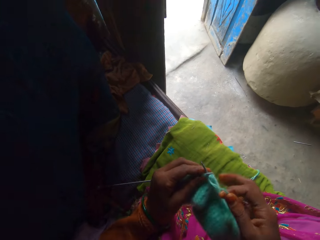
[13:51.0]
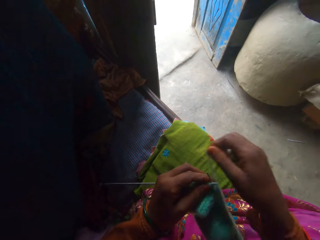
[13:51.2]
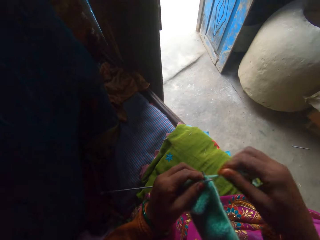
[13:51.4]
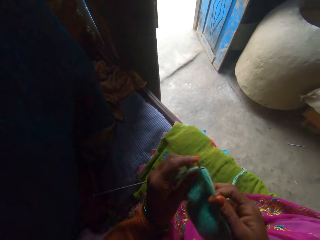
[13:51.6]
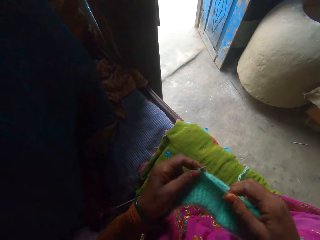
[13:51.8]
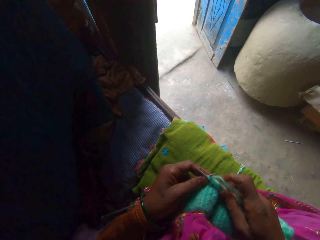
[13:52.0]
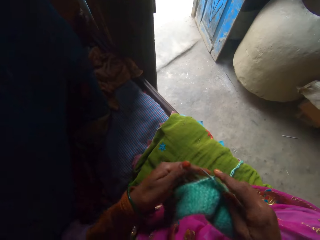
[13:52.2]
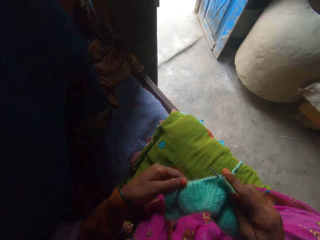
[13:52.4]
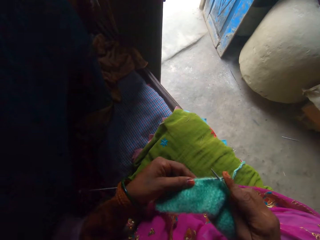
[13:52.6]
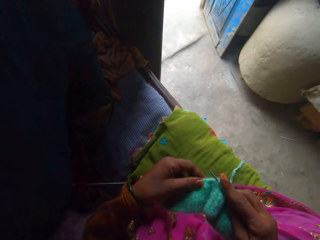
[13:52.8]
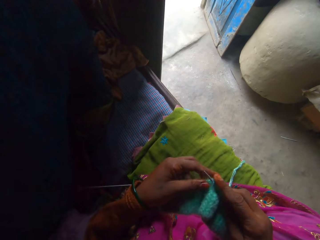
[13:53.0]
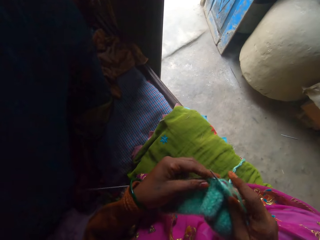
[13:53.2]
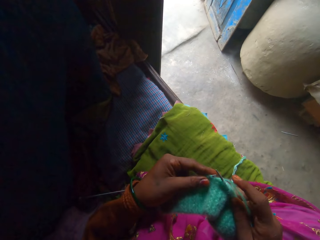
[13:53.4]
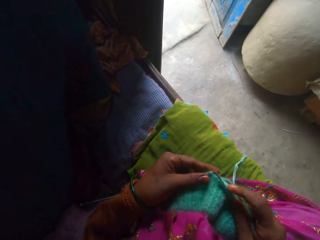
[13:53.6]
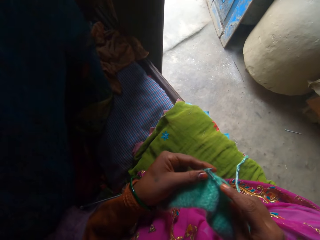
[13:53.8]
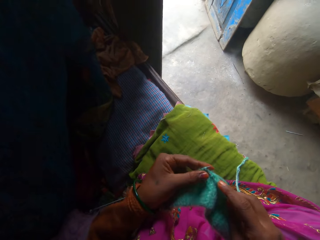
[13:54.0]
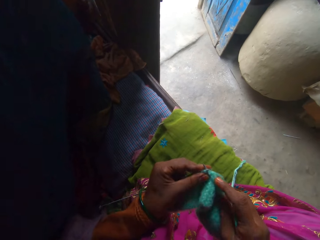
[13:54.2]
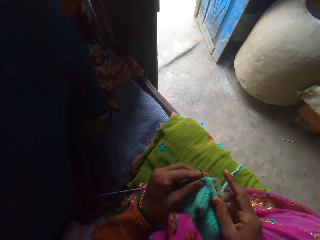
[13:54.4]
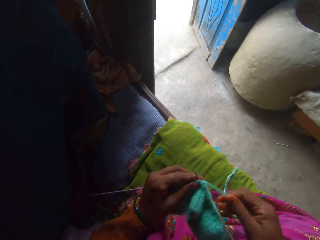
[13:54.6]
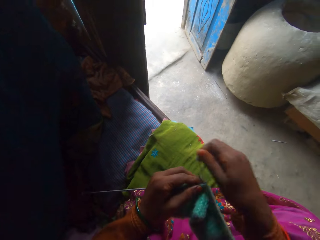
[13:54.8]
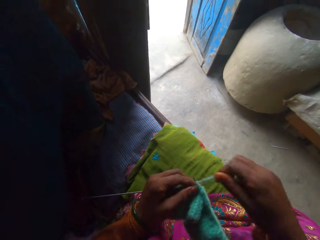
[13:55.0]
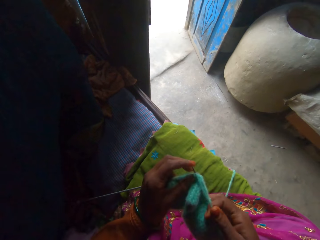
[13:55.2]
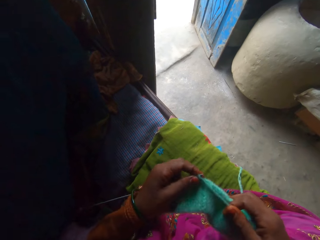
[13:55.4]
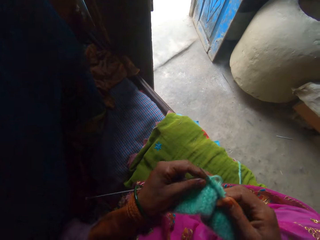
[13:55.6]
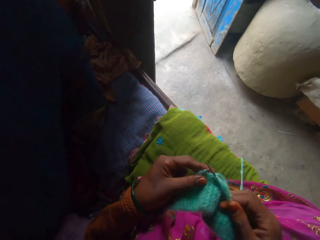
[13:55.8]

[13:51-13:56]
The camera wearer crochets with a crochet hook and a thread.

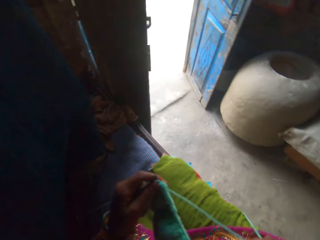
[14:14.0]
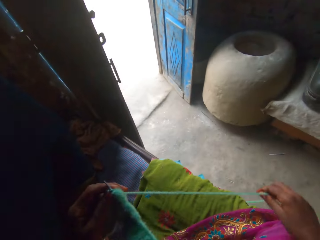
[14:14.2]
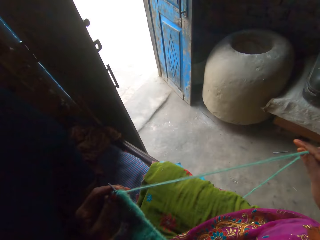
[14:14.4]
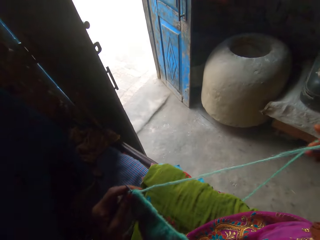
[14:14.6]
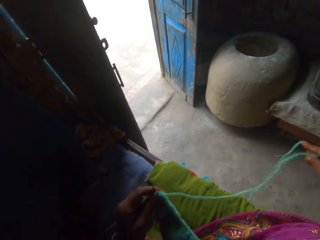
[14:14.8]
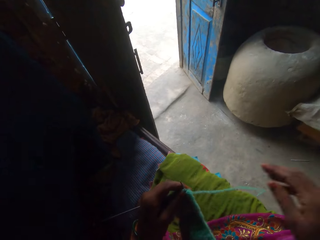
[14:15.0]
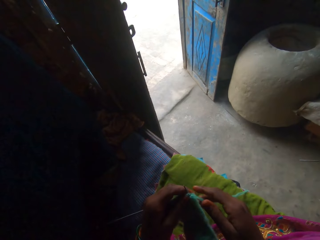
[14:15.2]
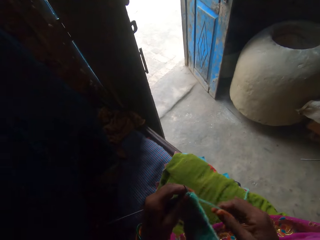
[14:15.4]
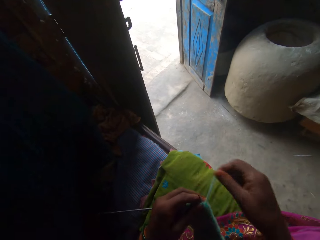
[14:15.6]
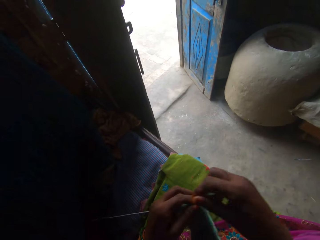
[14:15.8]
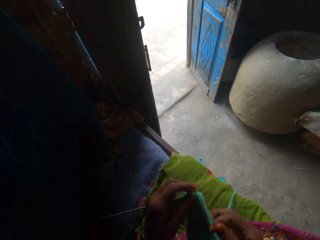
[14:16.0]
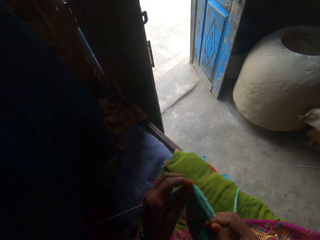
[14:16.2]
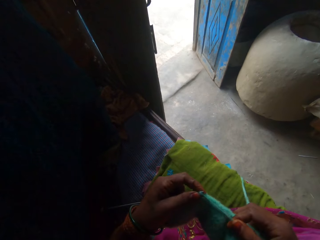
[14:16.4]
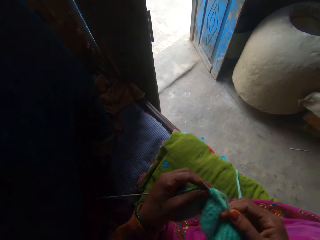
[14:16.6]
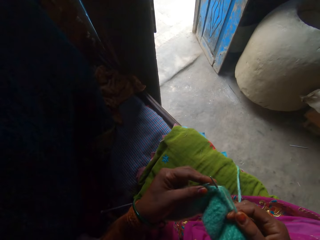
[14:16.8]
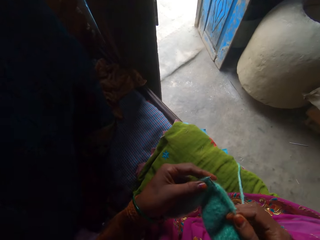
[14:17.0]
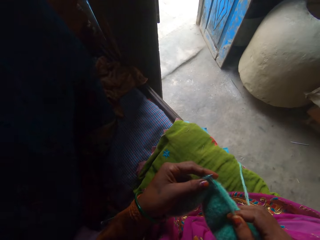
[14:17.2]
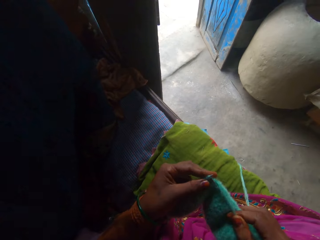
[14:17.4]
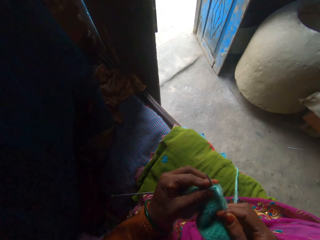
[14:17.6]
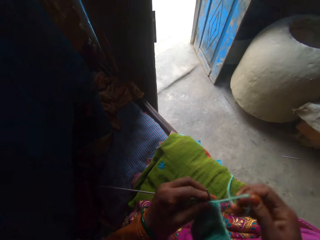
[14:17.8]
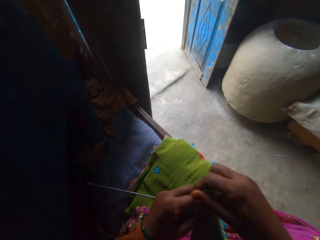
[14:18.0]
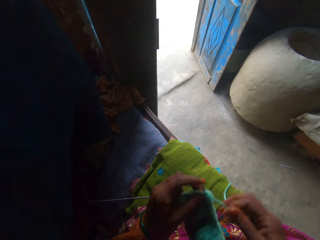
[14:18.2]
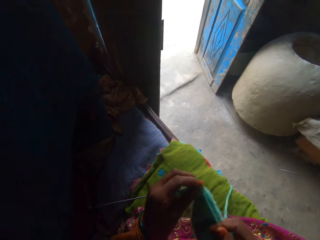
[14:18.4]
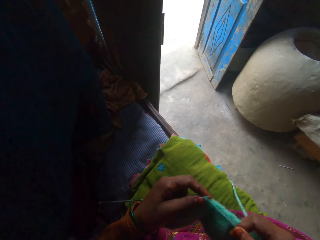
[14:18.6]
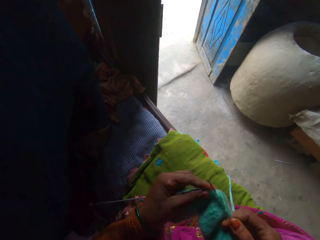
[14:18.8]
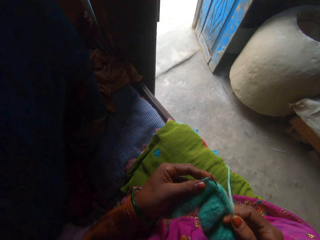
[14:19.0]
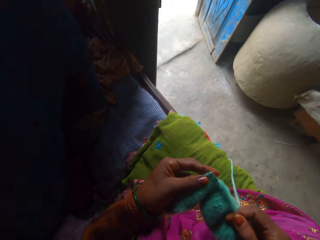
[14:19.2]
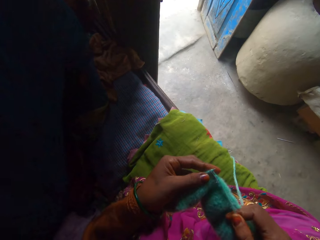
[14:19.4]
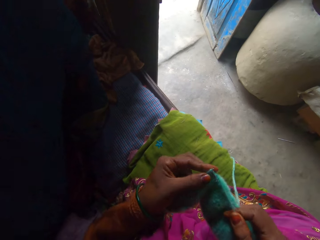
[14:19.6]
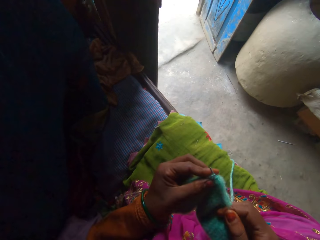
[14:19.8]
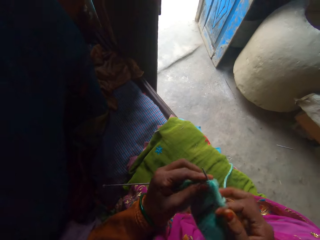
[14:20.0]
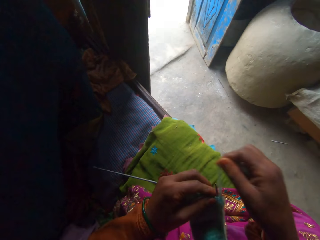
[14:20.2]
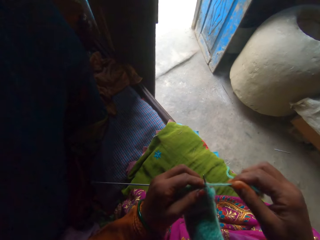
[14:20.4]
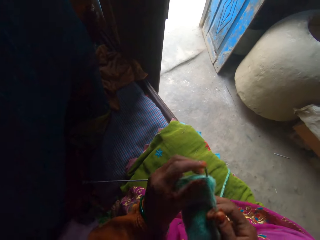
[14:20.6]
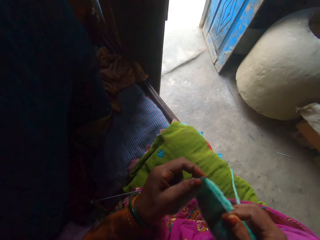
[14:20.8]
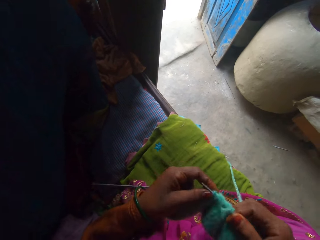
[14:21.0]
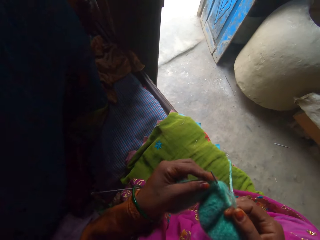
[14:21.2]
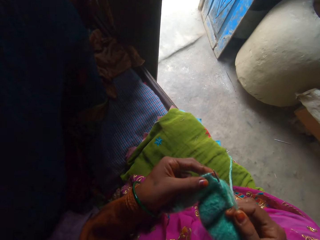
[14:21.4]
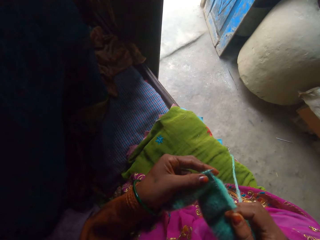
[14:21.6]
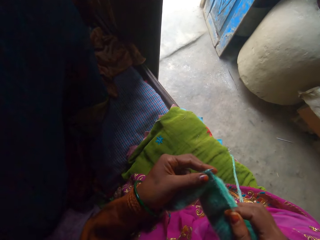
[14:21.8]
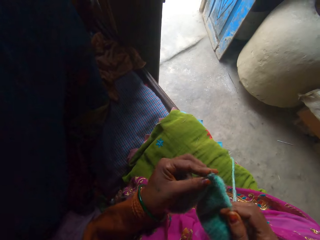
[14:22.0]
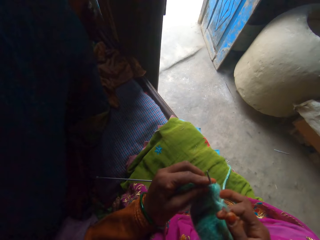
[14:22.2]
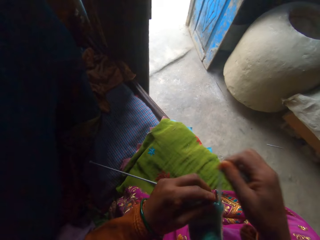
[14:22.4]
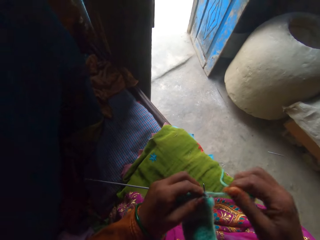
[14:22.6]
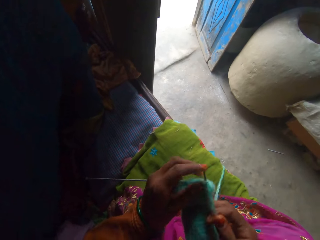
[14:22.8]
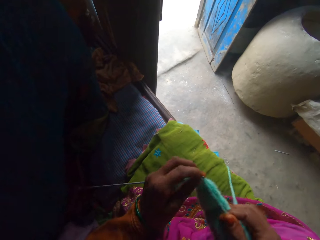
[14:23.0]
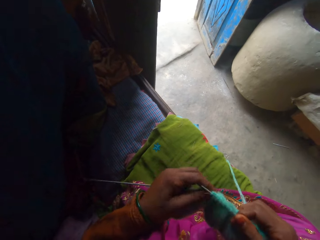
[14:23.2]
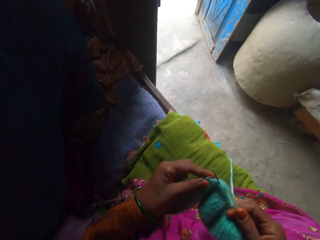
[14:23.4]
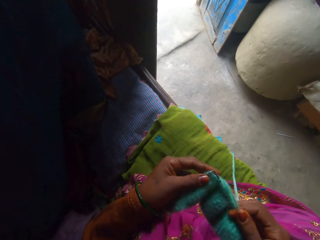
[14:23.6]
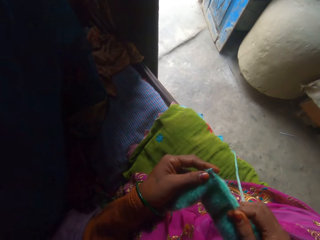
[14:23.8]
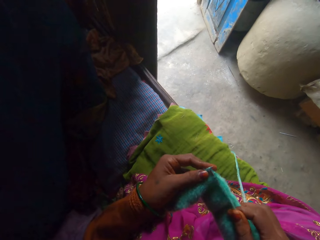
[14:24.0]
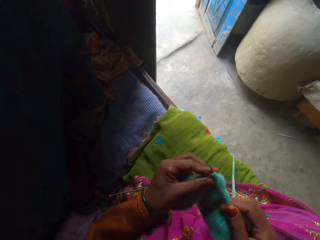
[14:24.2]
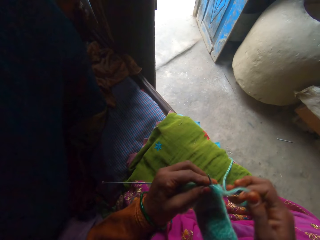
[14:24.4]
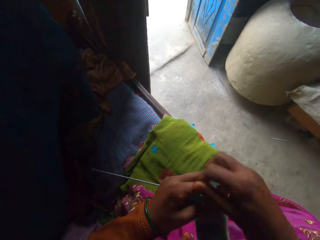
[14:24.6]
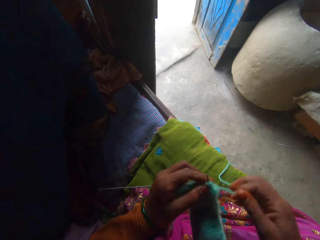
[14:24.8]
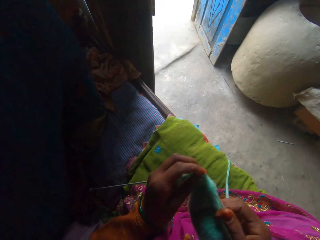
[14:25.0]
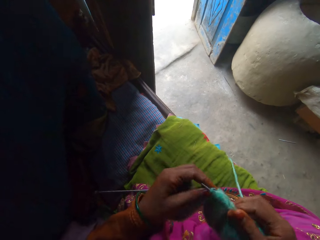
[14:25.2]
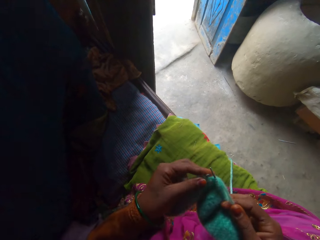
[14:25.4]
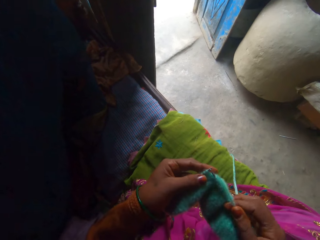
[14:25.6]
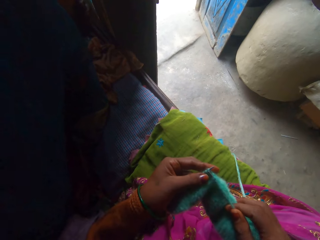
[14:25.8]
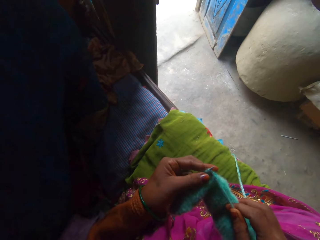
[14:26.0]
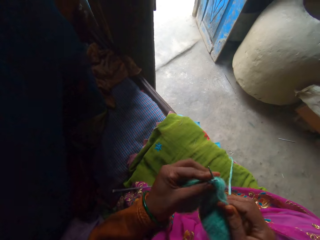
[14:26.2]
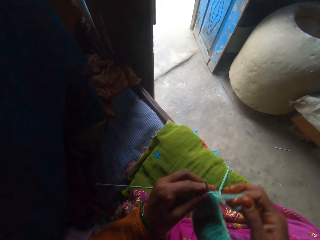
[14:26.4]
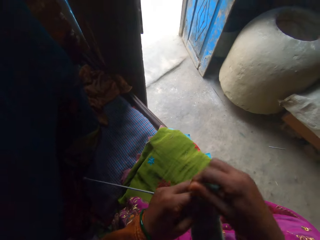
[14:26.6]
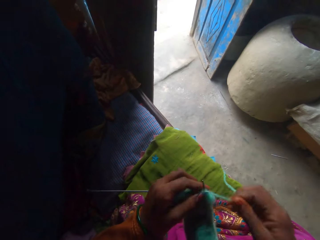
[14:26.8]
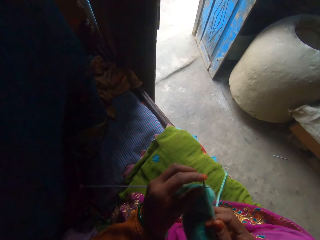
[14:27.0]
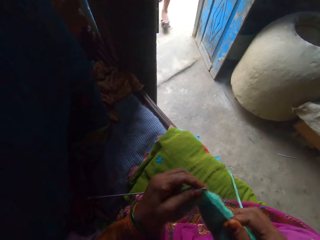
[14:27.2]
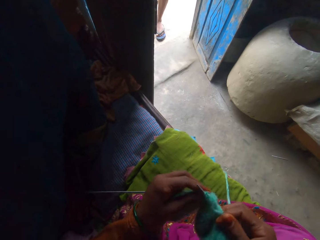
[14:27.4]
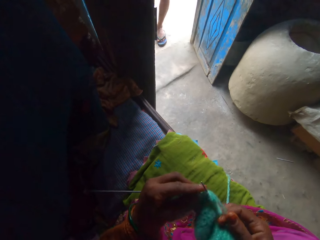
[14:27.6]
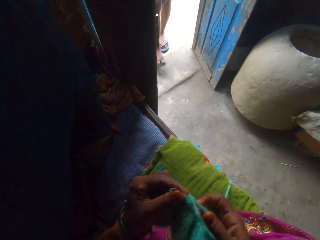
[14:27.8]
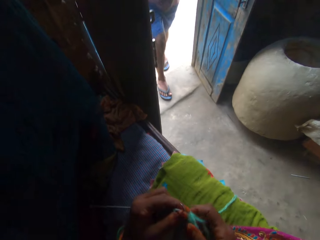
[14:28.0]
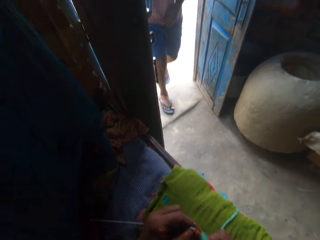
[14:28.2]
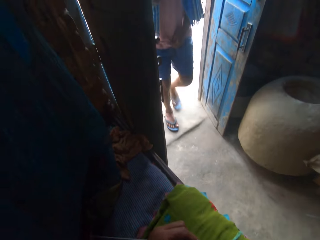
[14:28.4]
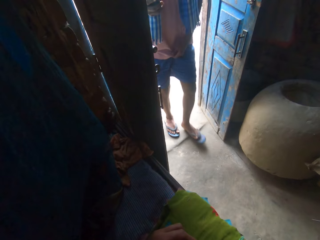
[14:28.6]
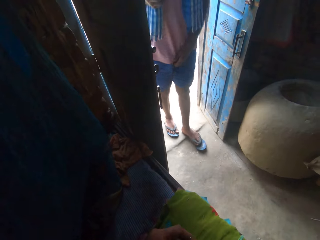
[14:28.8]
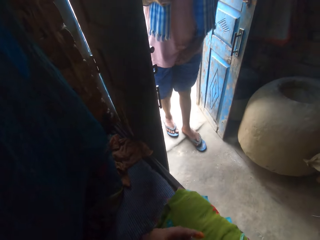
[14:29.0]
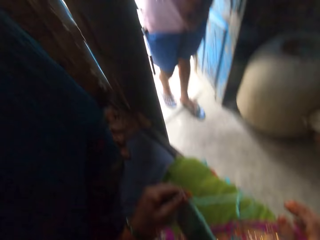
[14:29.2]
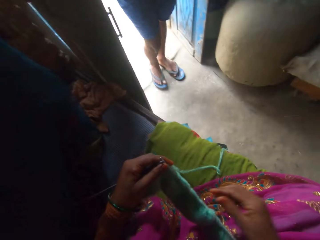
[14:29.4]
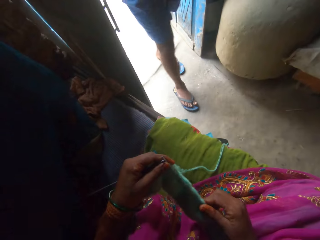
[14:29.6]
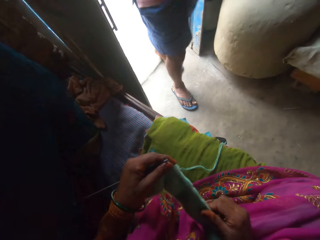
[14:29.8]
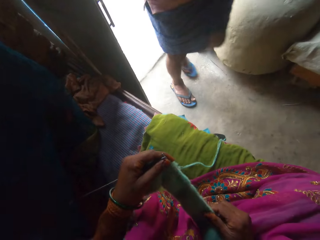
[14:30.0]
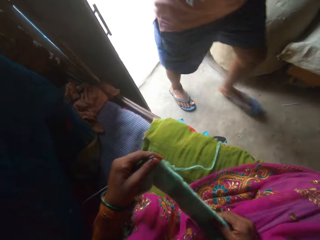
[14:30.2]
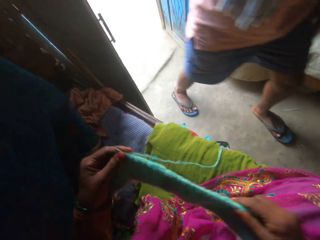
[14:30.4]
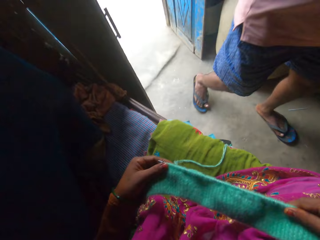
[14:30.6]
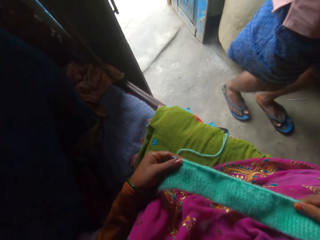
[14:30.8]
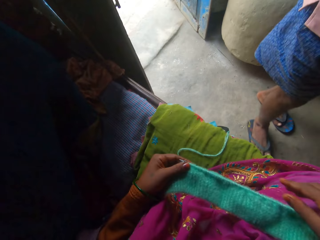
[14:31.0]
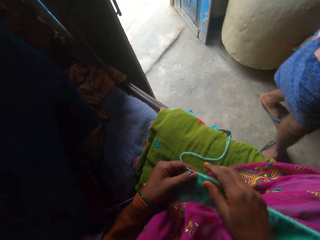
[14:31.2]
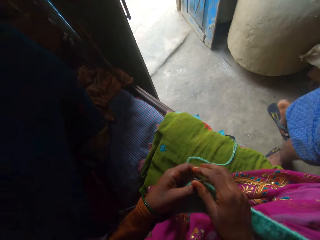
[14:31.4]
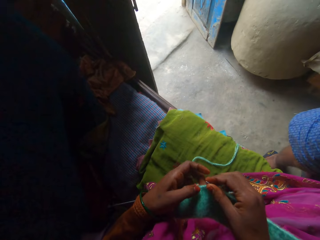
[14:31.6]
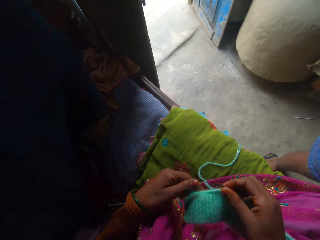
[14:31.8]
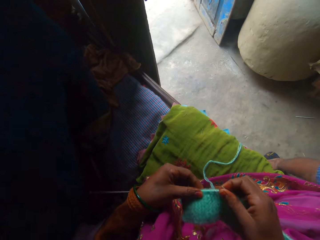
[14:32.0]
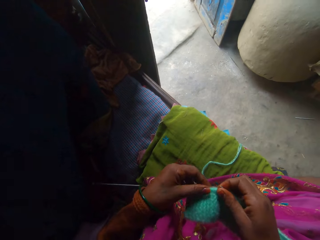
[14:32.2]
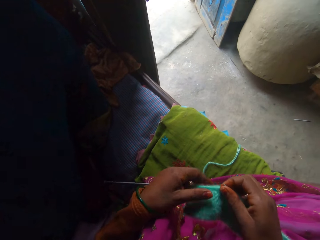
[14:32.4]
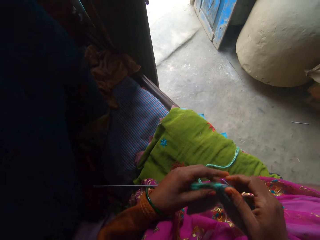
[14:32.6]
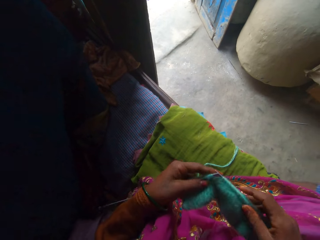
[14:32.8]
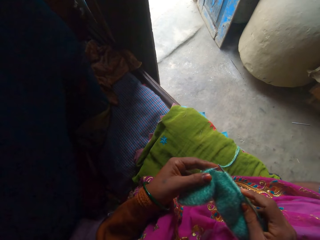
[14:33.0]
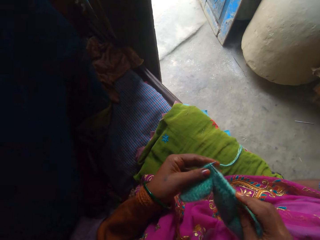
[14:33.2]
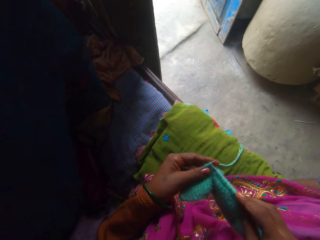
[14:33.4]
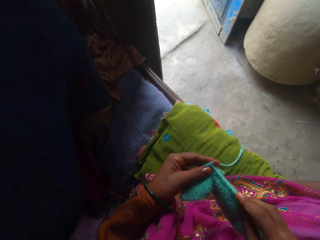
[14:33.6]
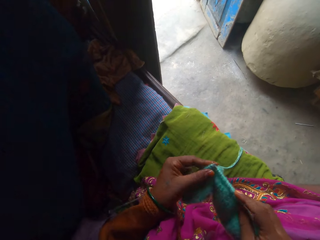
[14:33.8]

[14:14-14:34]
The camera wearer interacts with a man. The man enters the room. Another man interacts with the camera wearer. The camera wearer holds the crochet fabric with both hands.
